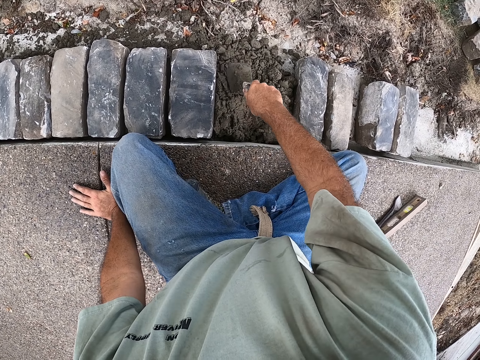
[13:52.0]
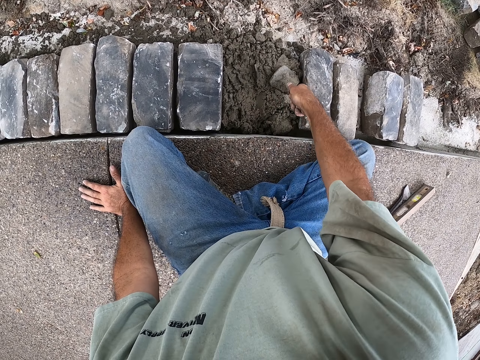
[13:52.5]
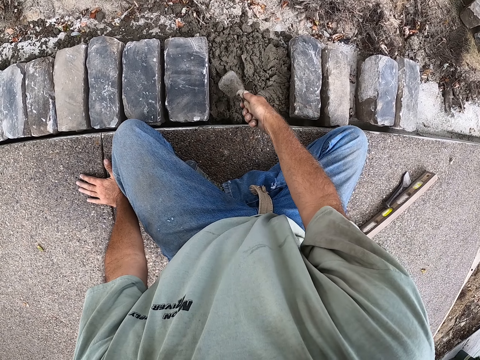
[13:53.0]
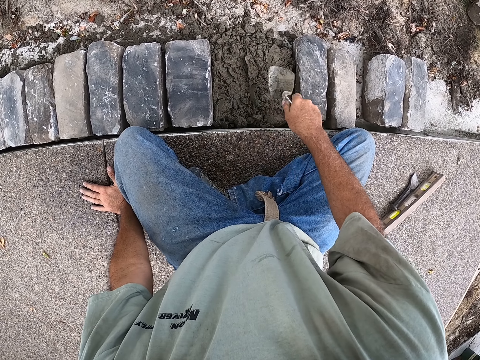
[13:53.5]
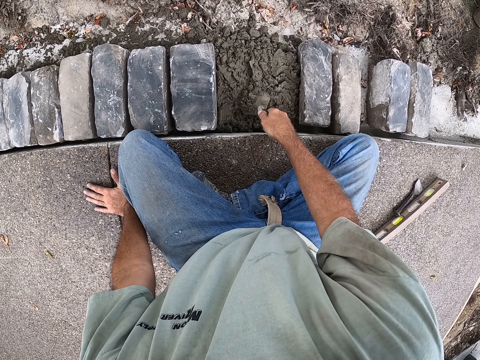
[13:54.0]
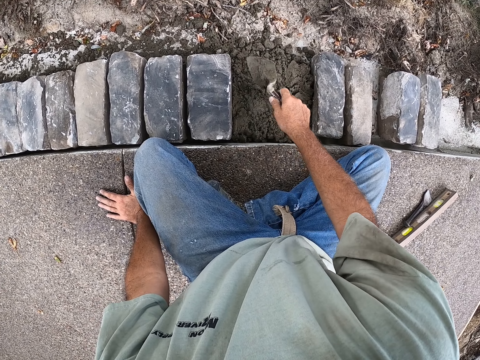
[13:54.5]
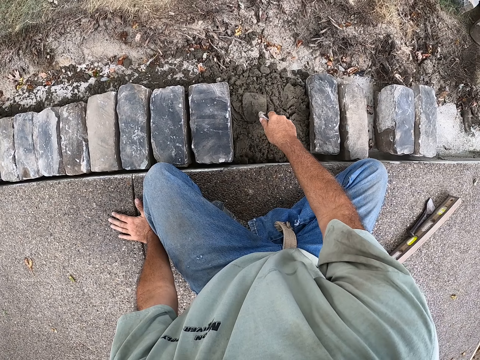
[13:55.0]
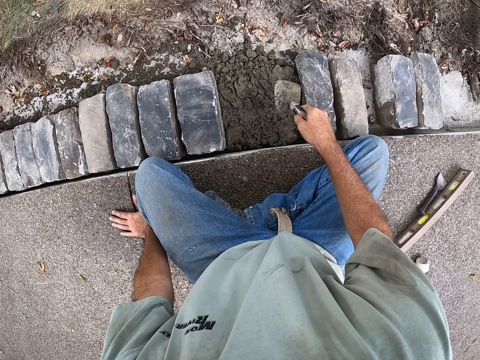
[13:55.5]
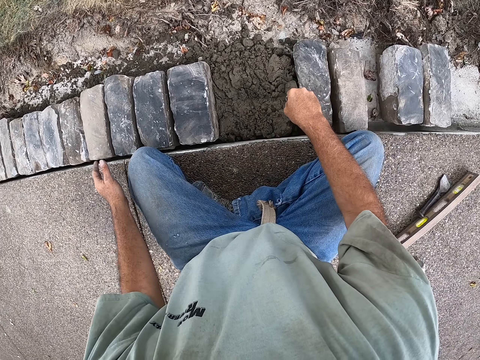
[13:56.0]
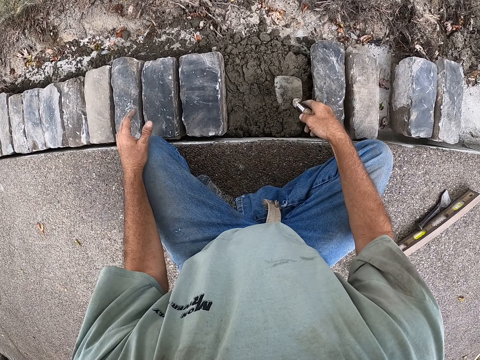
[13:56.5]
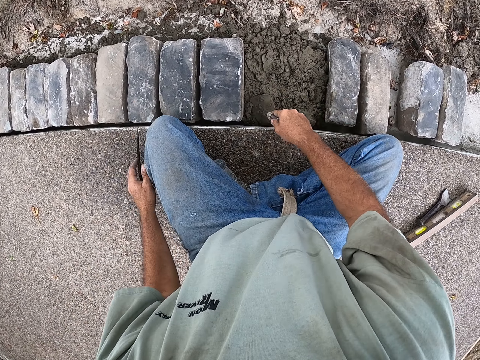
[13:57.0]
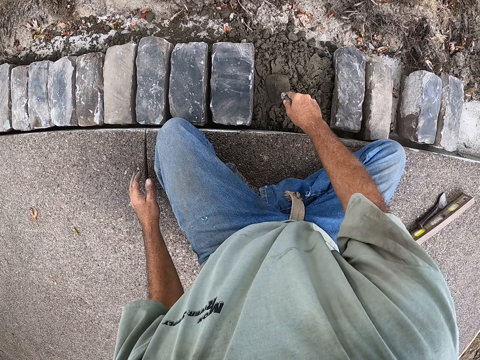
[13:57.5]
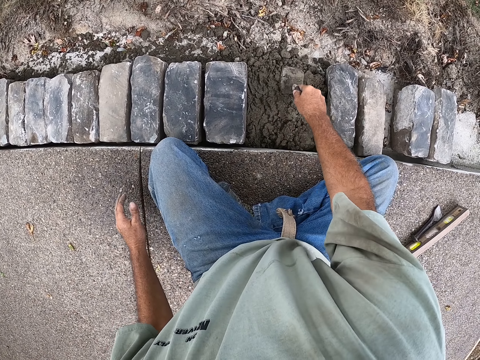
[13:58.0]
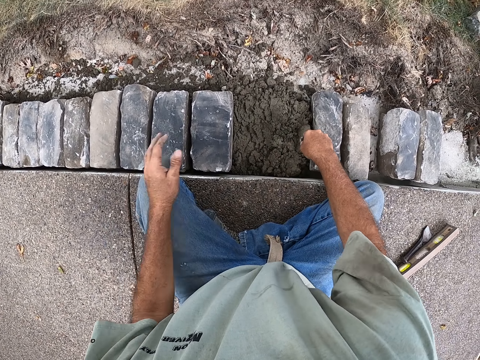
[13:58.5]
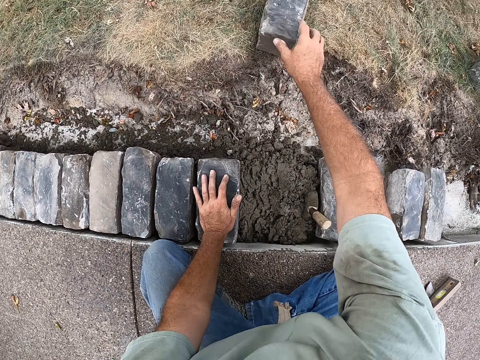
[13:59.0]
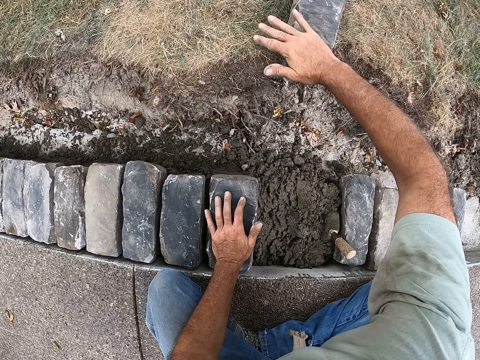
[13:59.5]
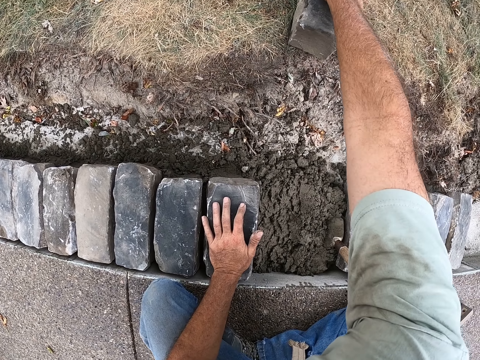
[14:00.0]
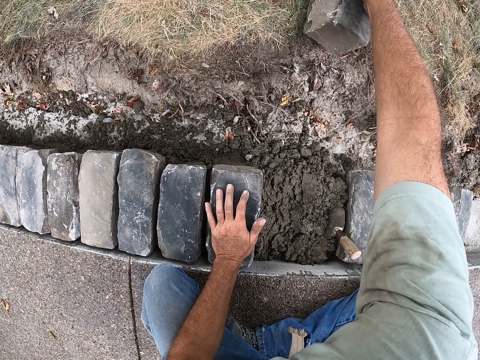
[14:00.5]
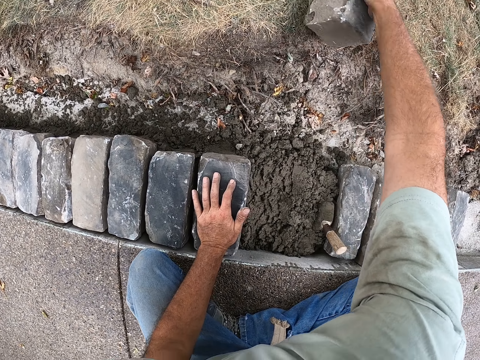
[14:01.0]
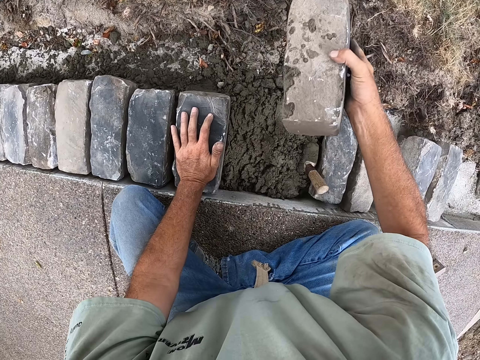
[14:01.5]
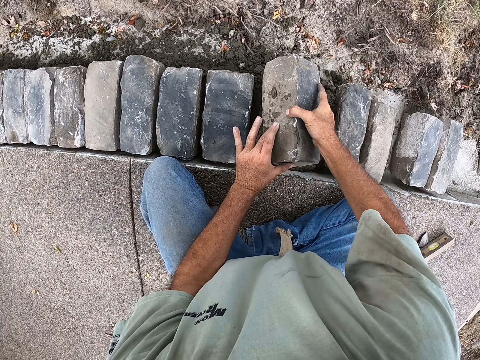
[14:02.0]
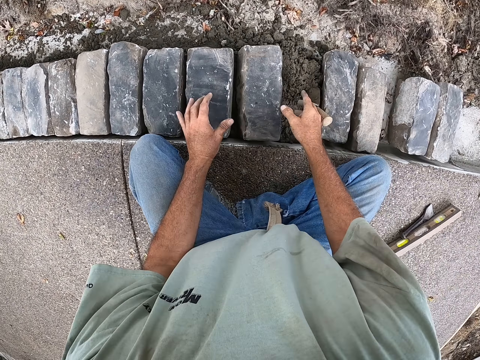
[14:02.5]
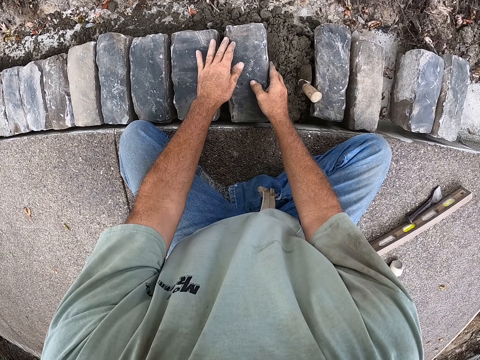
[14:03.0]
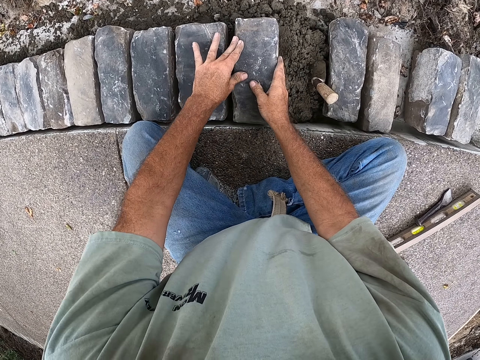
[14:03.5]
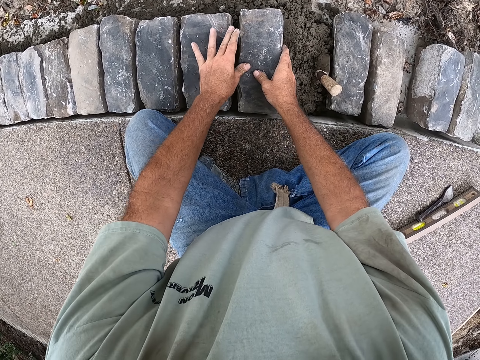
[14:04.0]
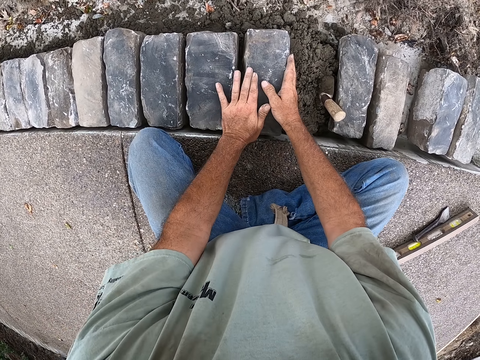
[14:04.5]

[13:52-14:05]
The camera wearer plasters the cement with a trowel. They wipe the brick with the right hand. They pick the brick on the grass. They place the brick on the cement.

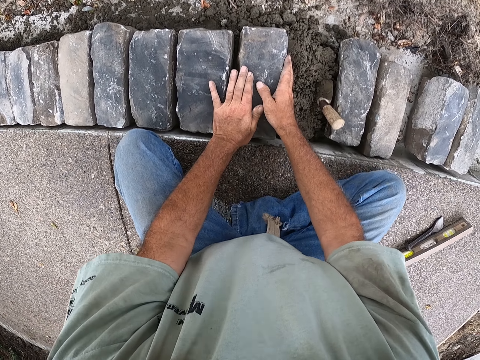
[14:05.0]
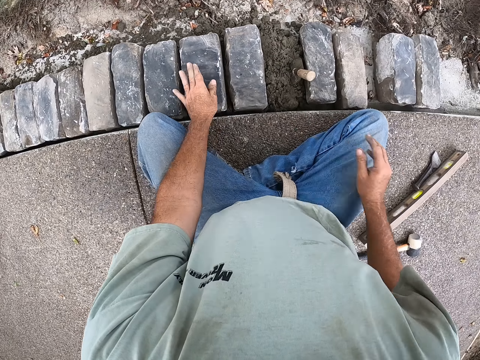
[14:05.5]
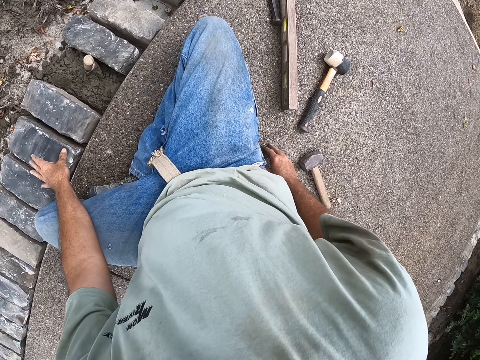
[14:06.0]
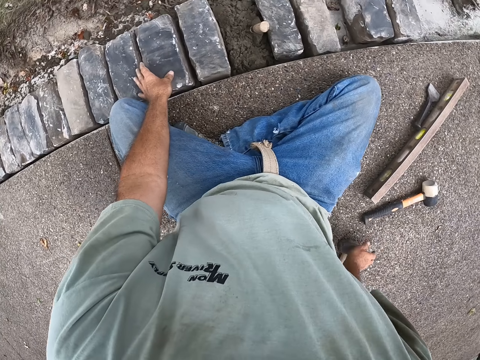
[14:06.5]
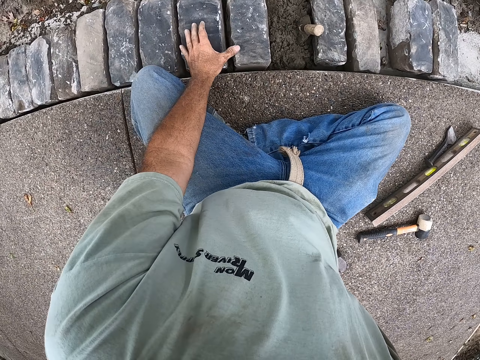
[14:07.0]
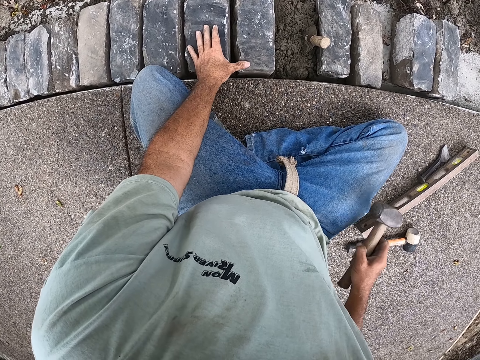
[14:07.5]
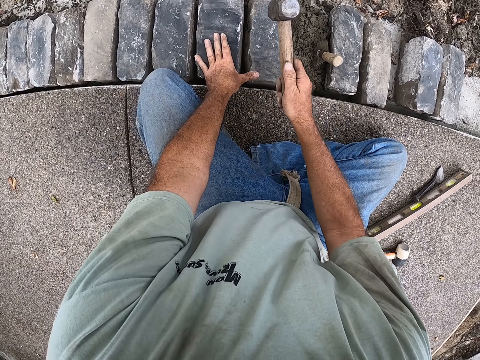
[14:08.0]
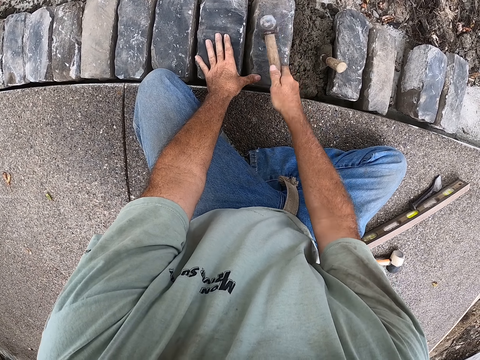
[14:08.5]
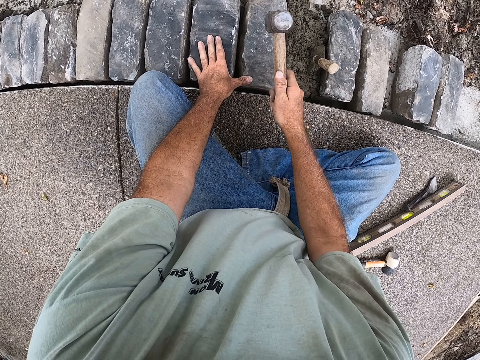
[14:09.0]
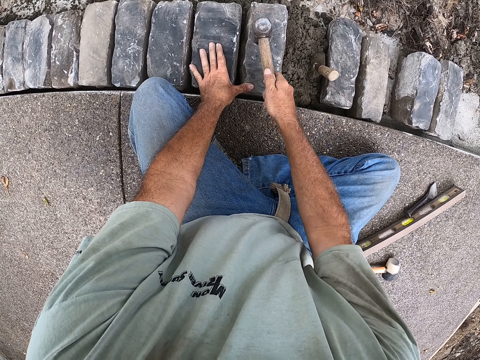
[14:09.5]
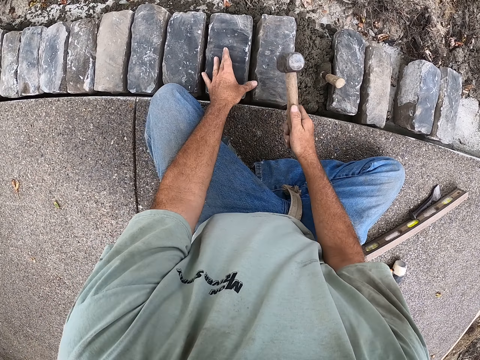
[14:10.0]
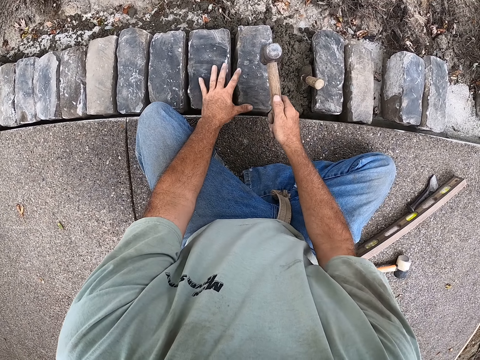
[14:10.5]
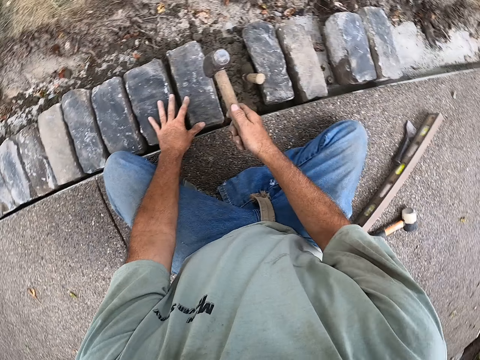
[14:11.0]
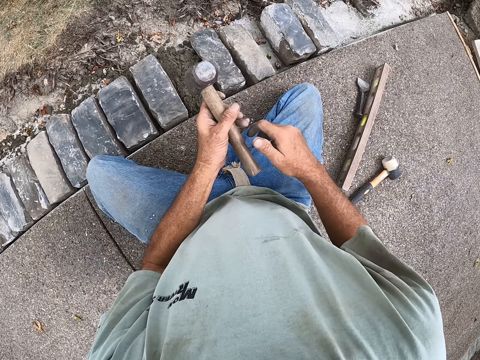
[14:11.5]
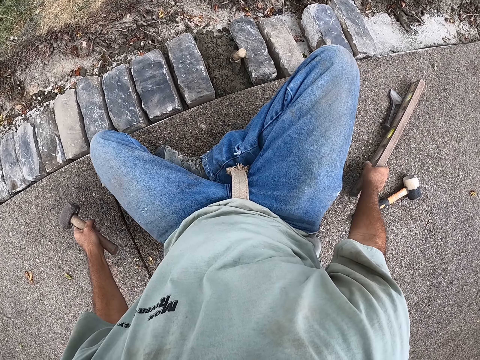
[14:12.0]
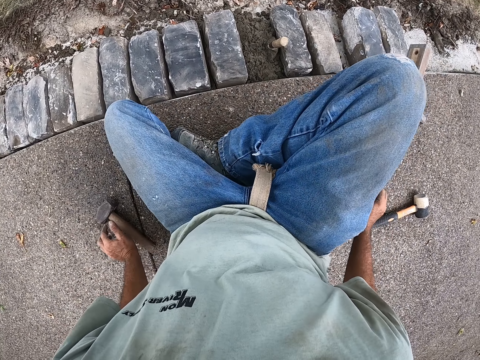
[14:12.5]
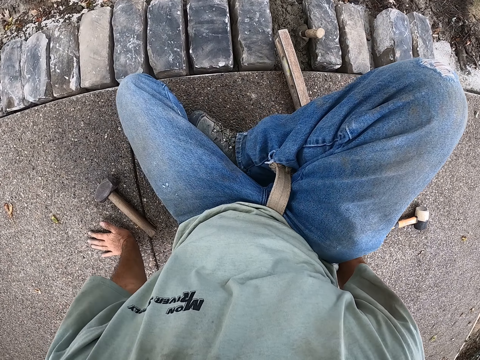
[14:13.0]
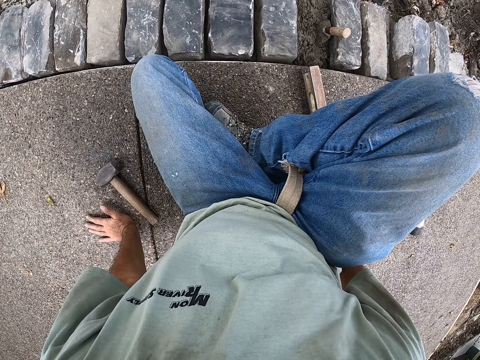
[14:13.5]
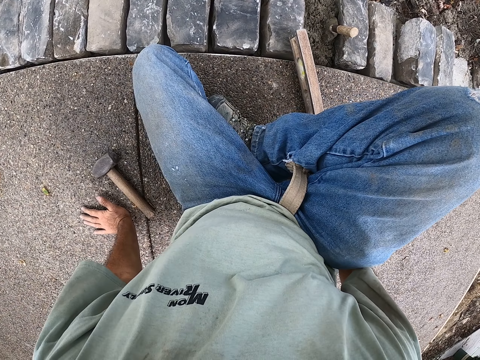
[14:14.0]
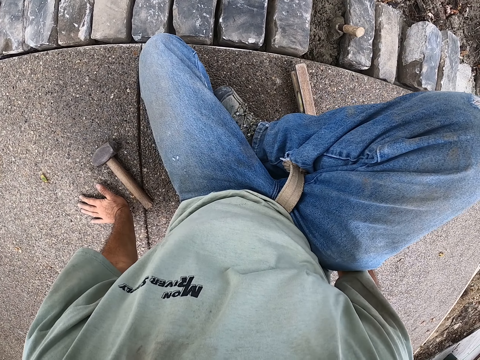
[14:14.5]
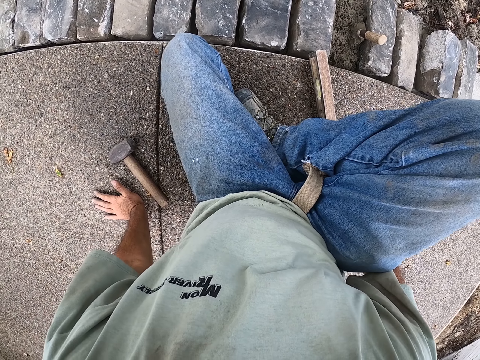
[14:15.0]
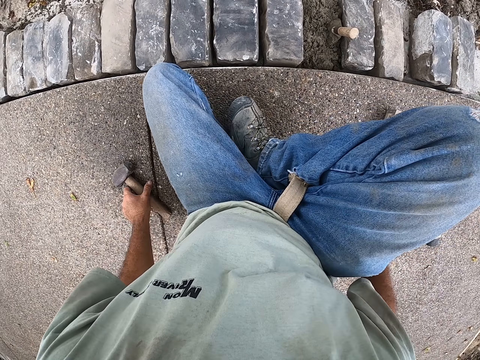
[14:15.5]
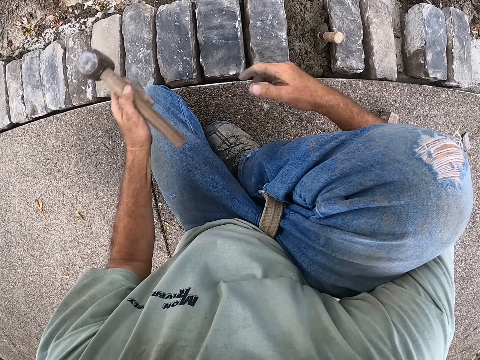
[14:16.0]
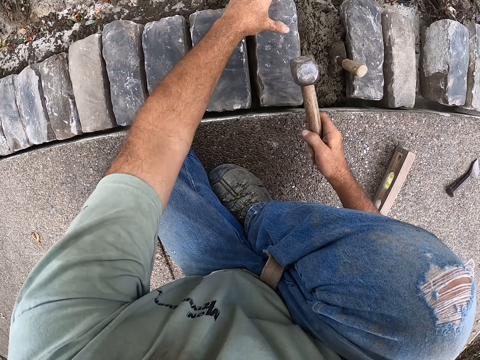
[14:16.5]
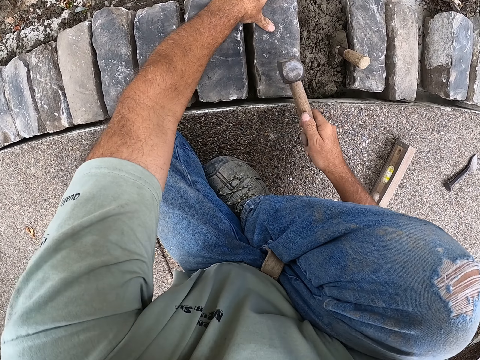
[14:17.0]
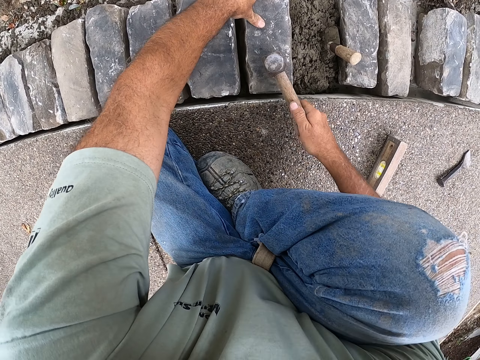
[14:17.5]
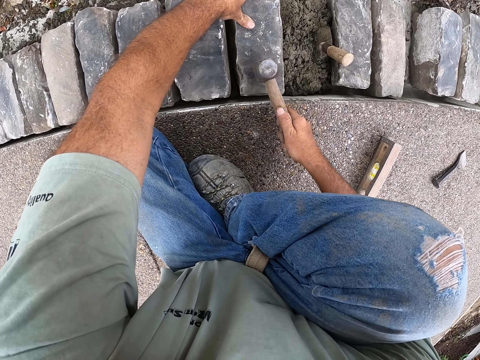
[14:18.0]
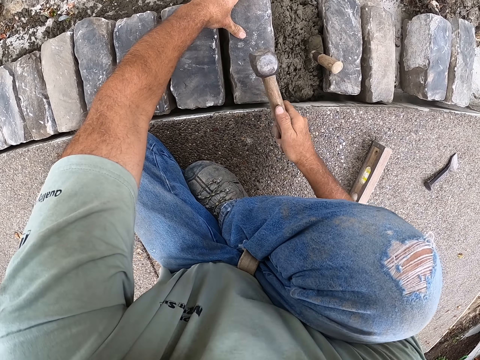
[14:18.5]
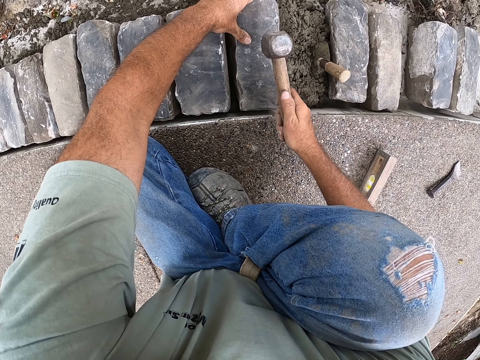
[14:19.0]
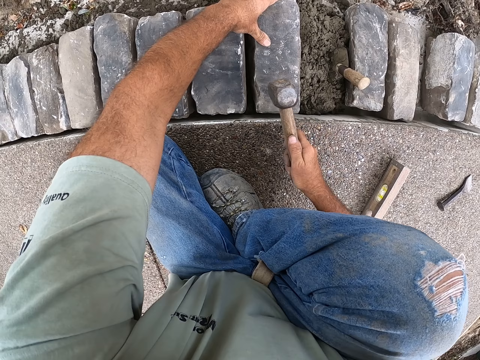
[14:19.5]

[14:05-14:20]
The camera wearer aligns the brick with other bricks. They pick a hammer on the ground. They knock the stone blocks gently. They pass the hammer to the right hand. They put the hammer on the ground. They pick wood or a beam level on the ground. They place the wood on the ground. They hold the beam level. They hold on the ground with the left hand. They drag the beam level. They push the brick with the wood. They pick the hammer on the ground. They hold the stone. They knock the stone blocks gently with the hammer.
